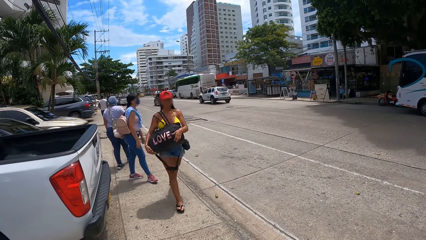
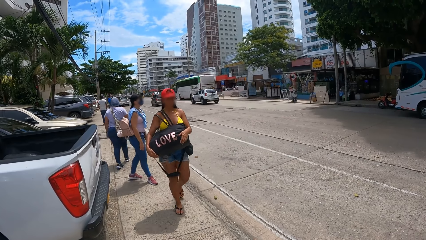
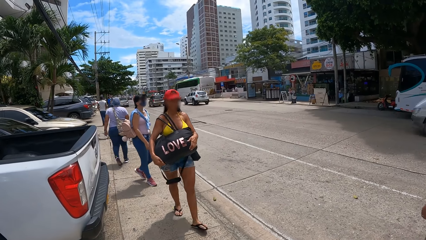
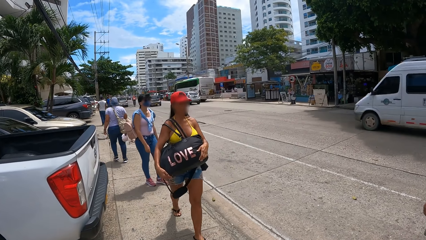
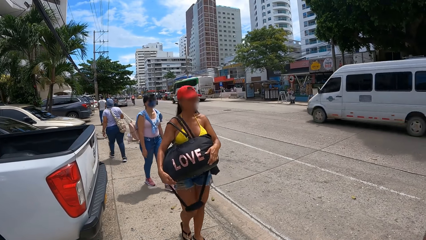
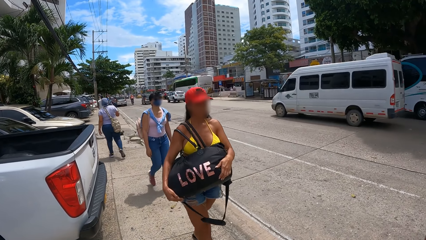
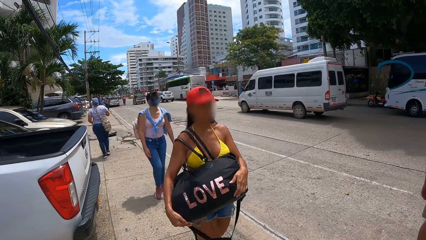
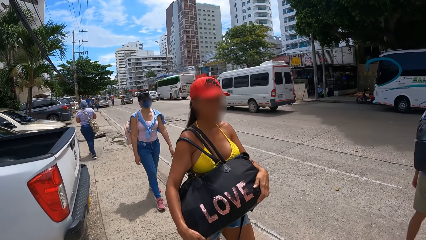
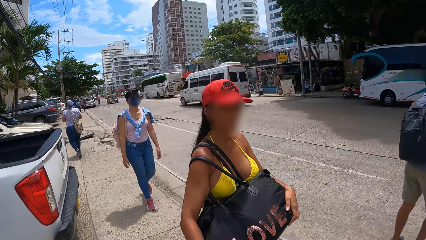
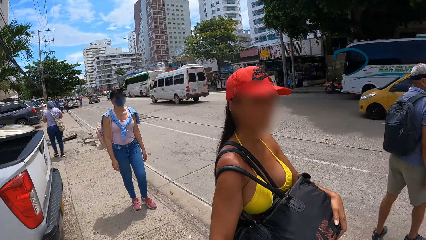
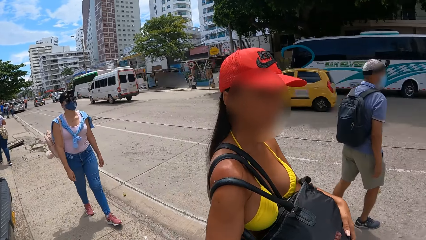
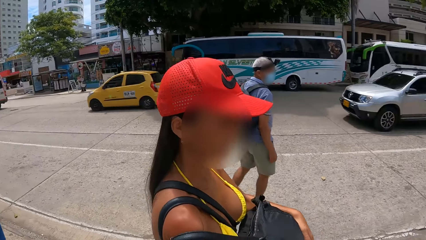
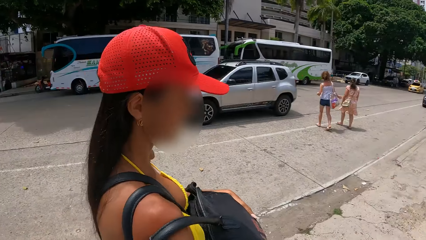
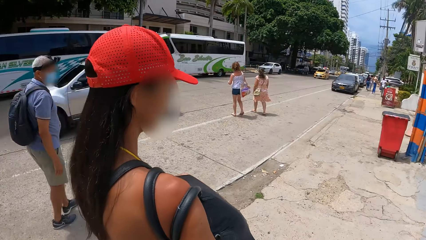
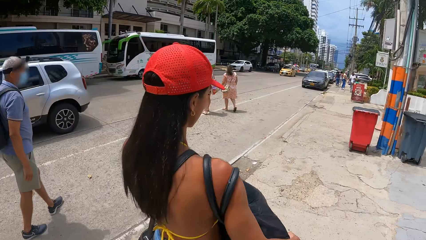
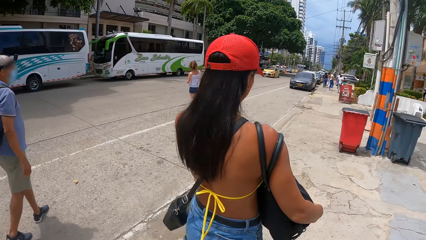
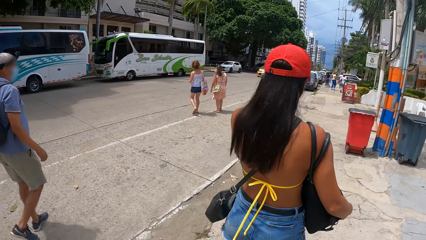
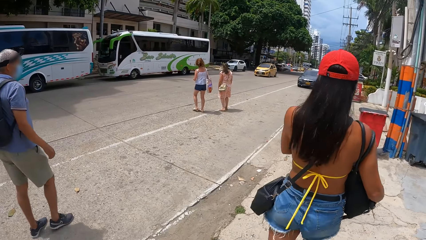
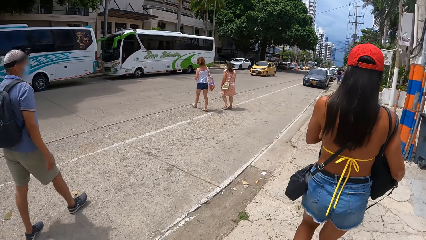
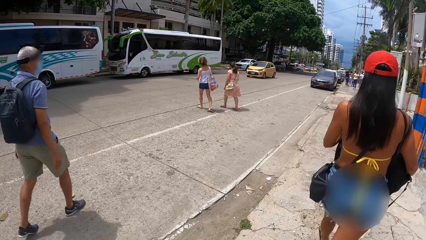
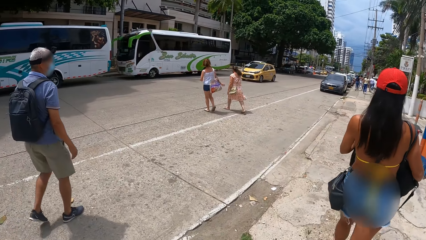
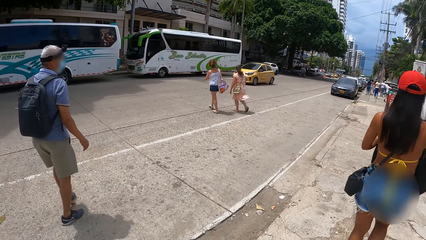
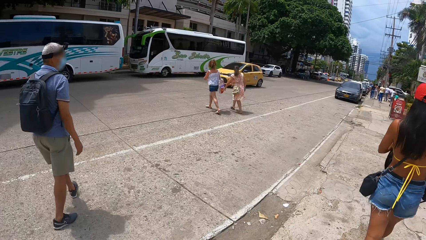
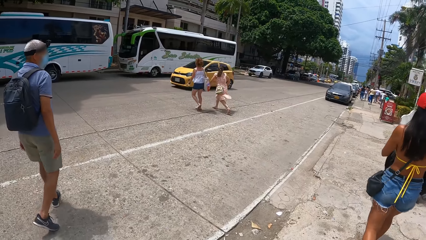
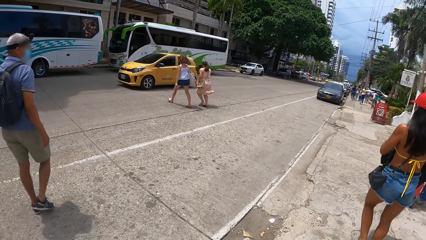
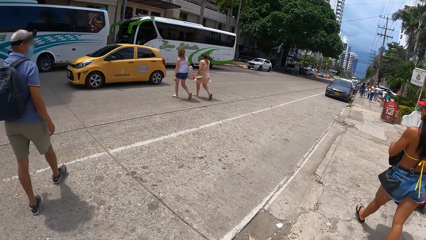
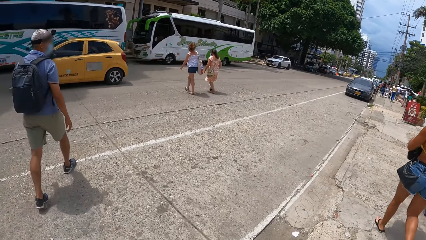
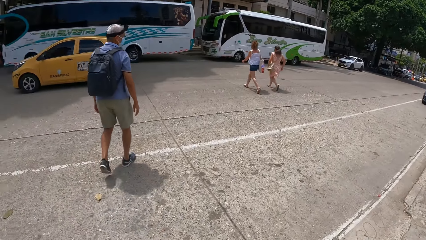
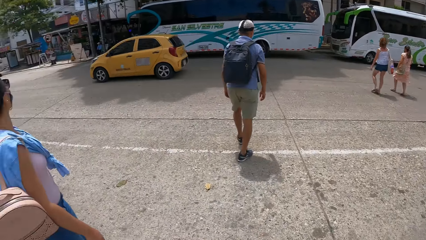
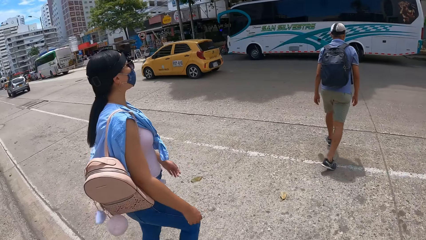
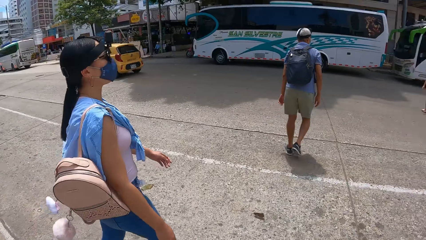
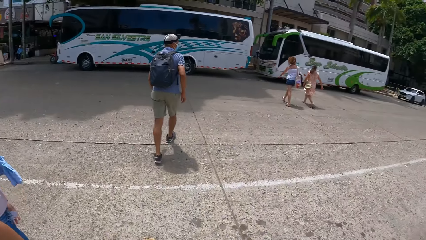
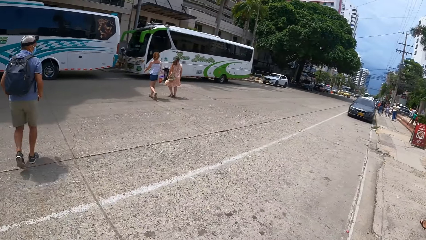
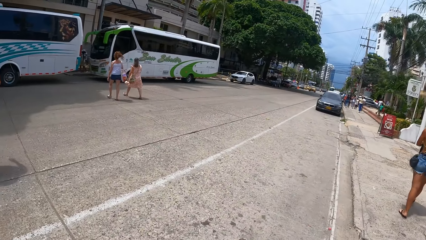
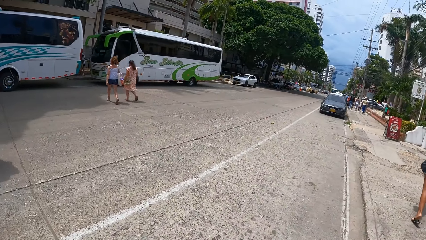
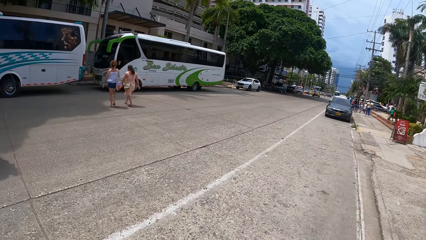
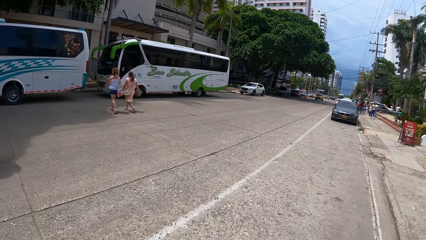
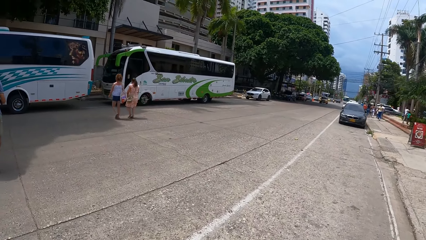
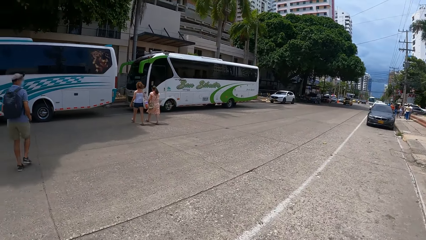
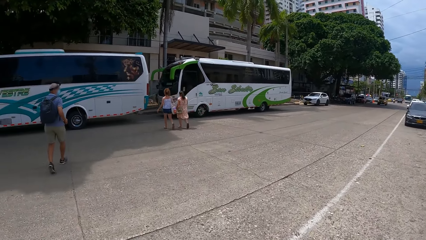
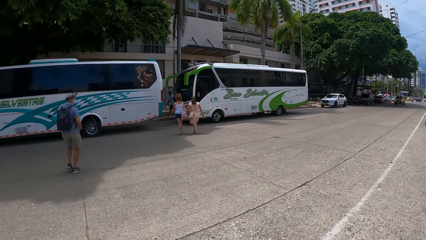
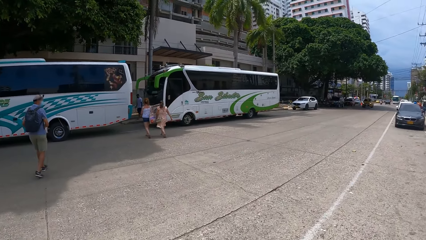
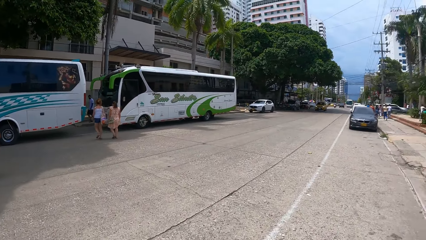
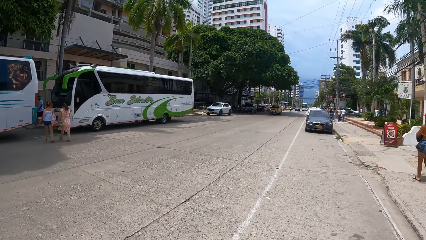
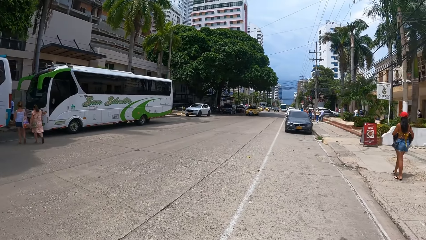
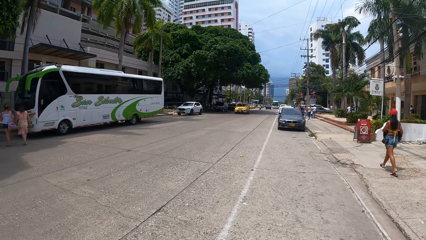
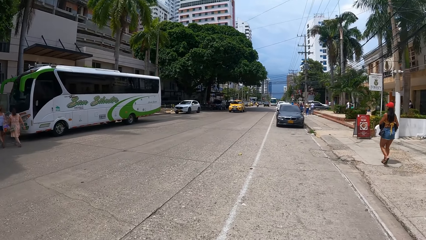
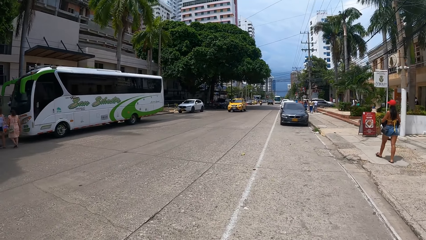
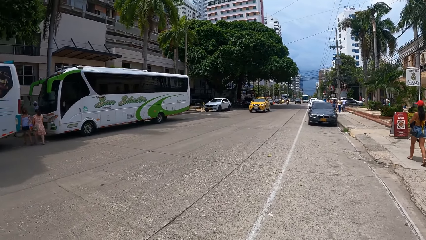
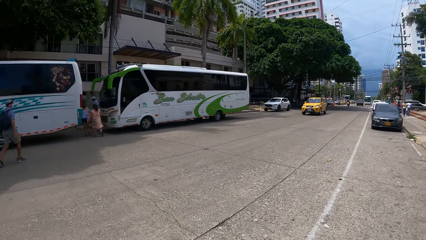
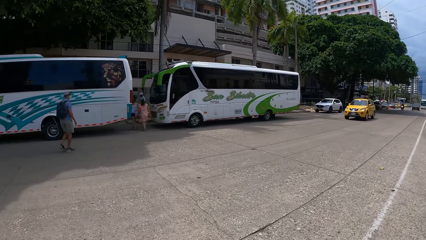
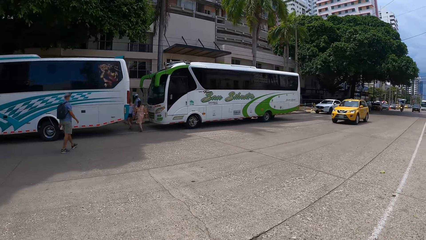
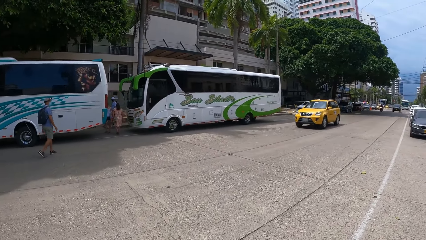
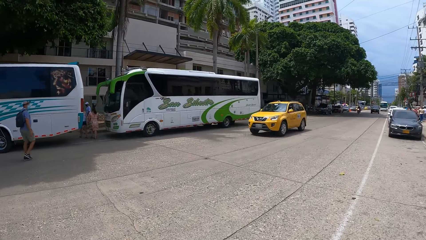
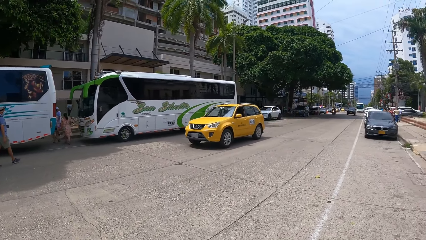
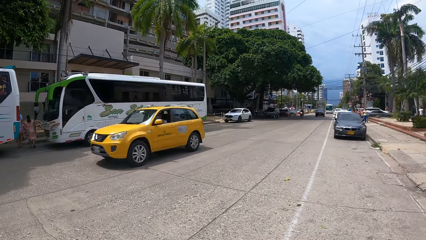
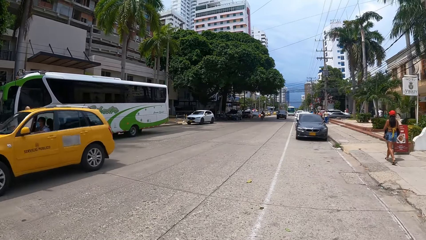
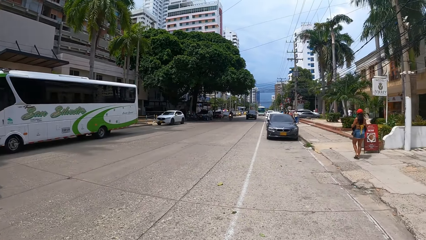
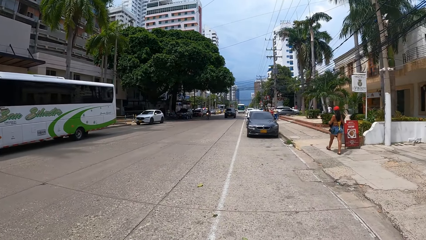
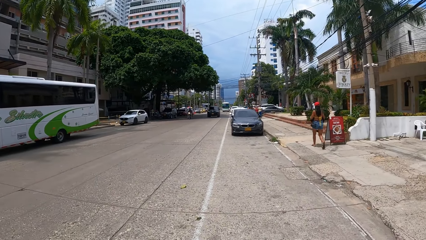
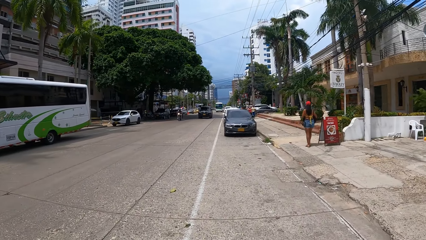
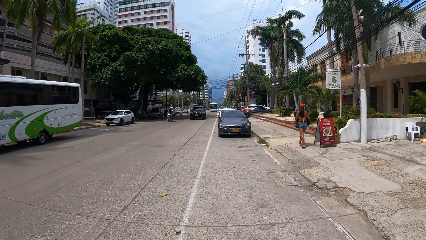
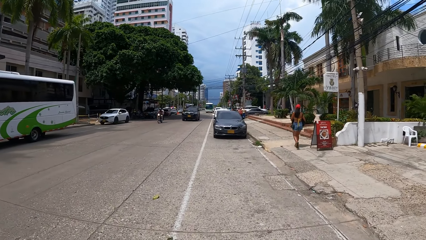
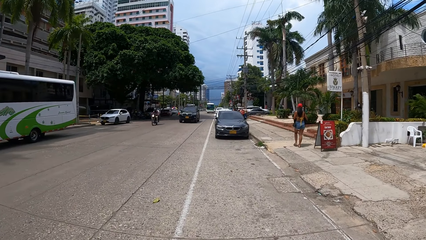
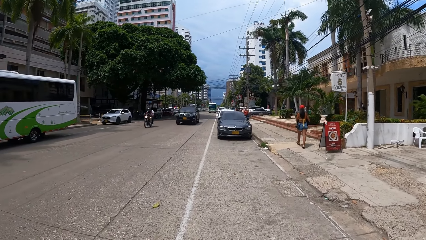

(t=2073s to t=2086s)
A woman walks along the road. The camera wearer walks along the road.

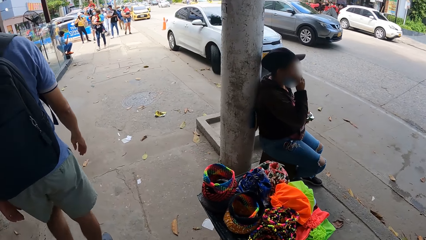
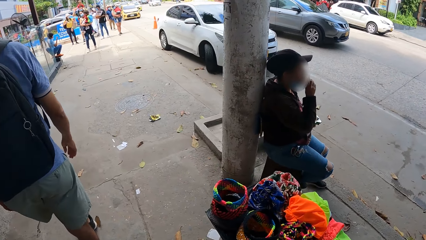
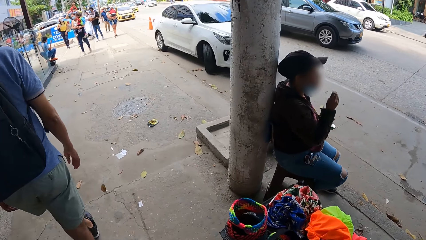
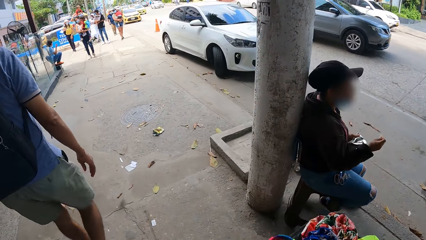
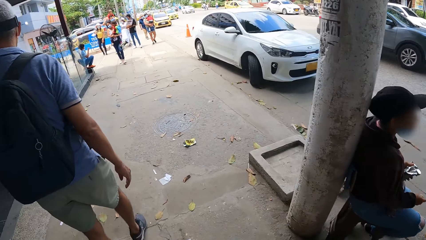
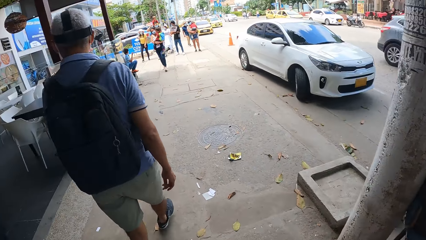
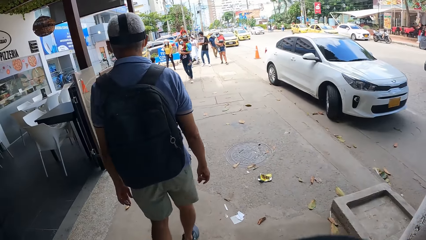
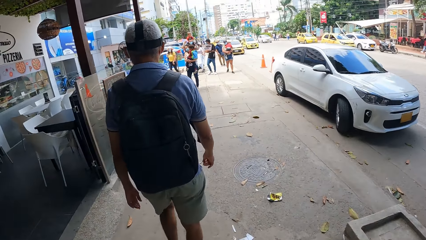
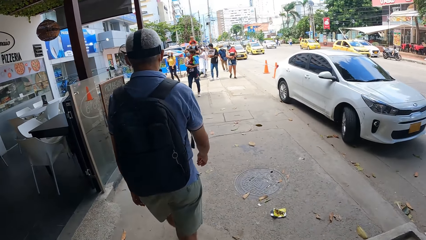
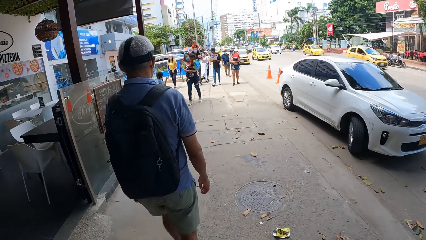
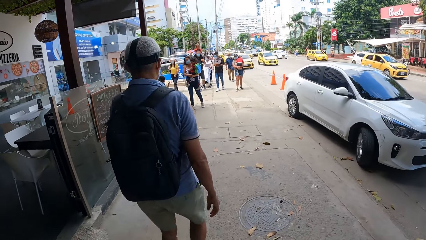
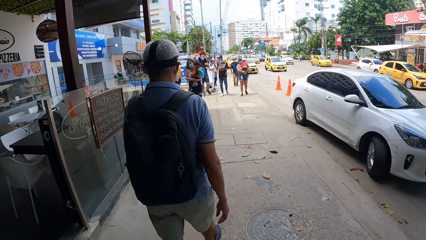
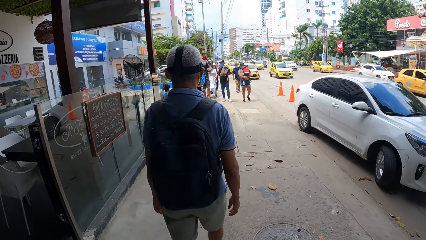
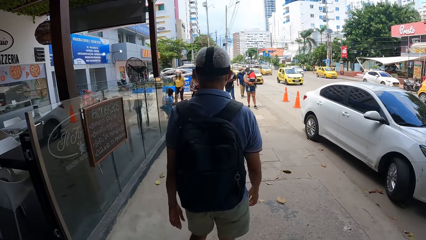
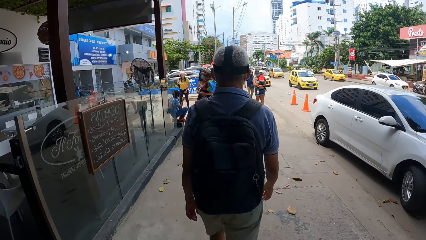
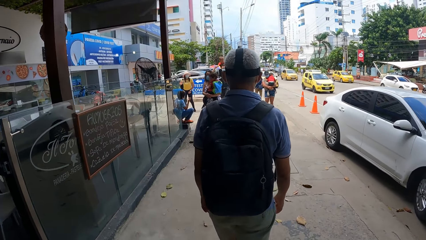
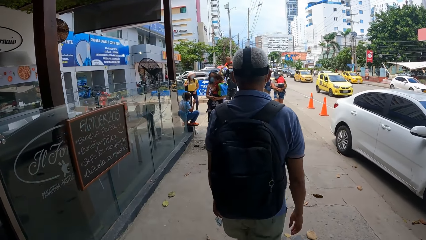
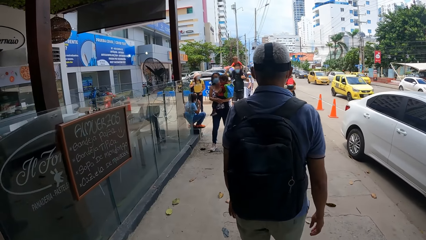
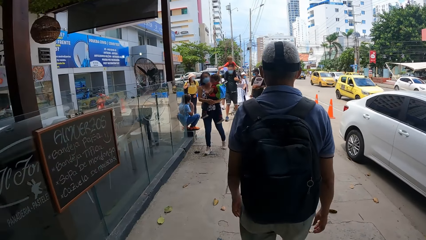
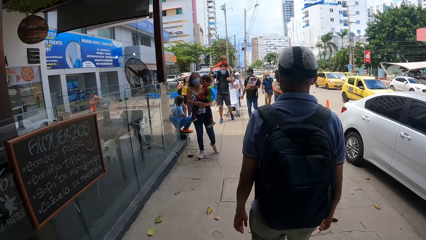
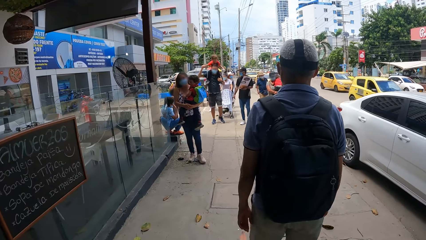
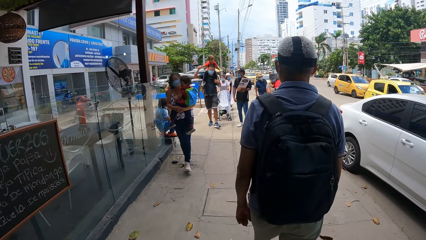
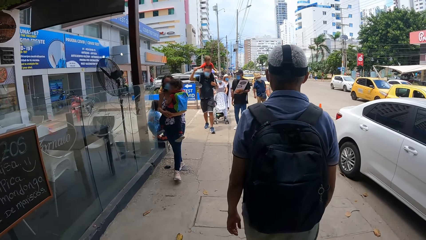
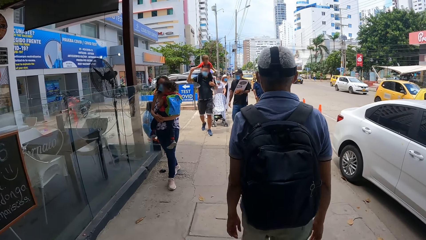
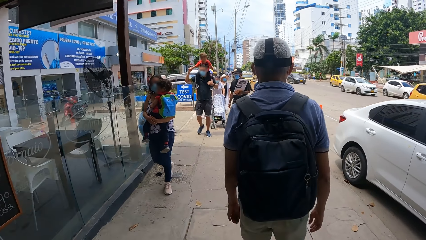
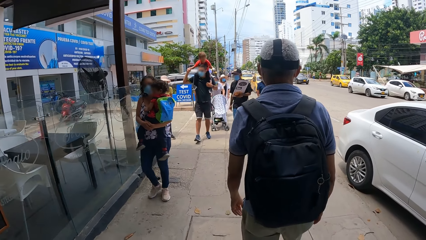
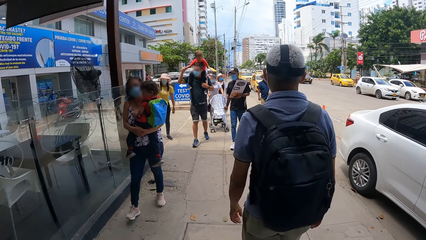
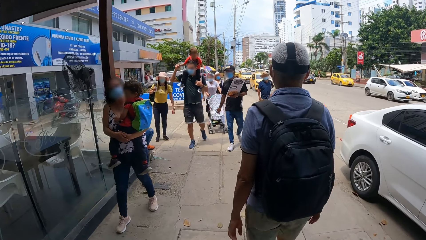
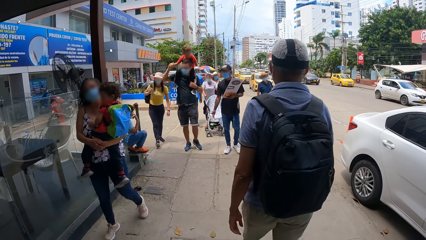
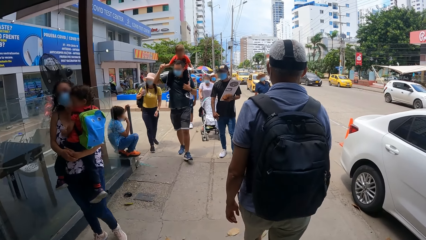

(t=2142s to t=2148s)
A man was along the road.
